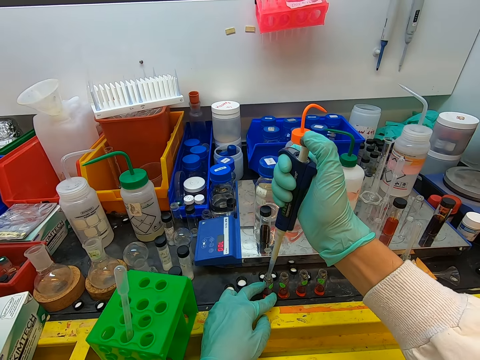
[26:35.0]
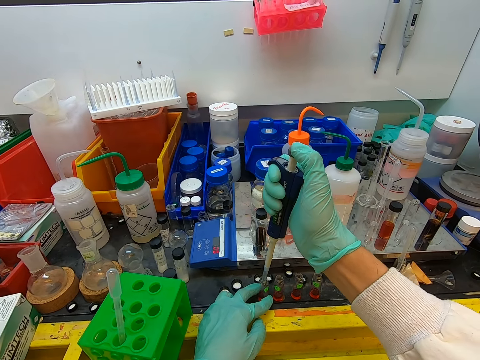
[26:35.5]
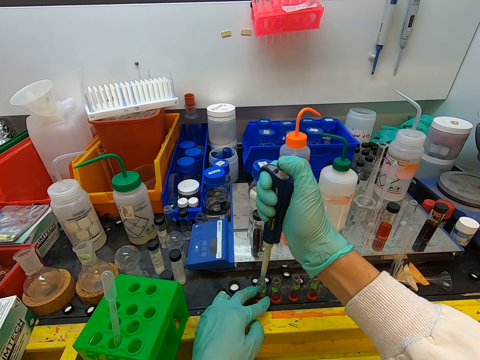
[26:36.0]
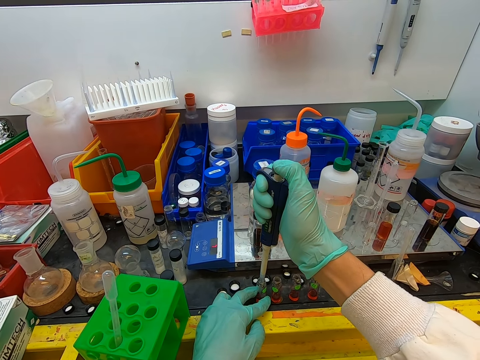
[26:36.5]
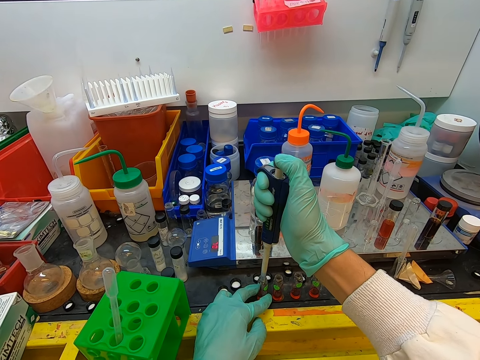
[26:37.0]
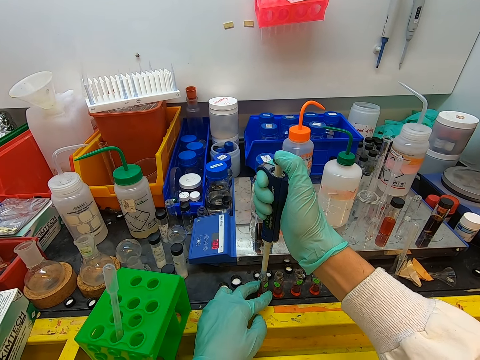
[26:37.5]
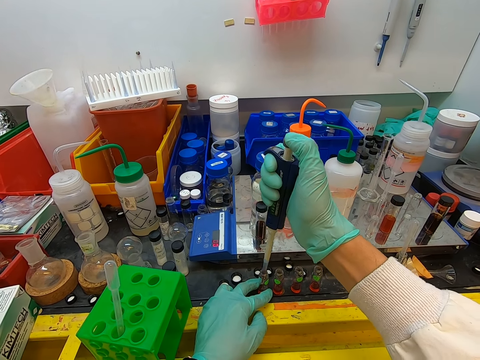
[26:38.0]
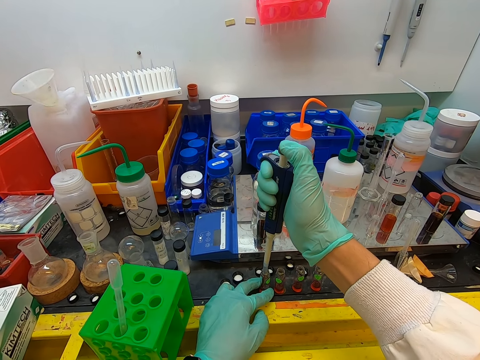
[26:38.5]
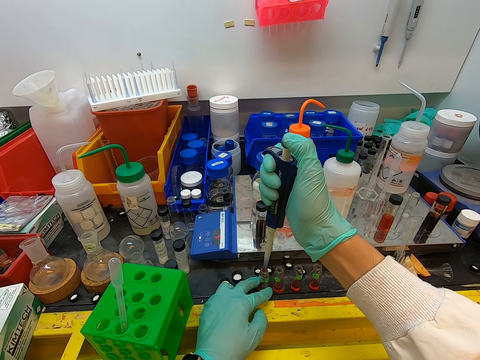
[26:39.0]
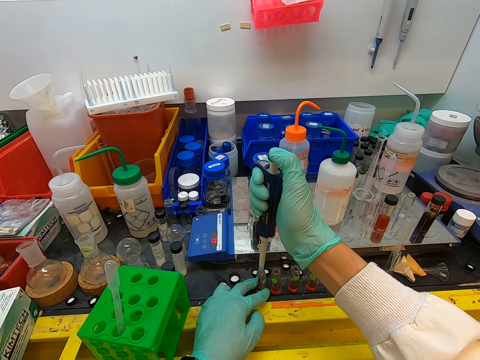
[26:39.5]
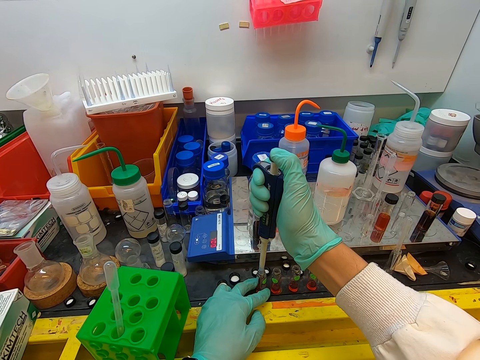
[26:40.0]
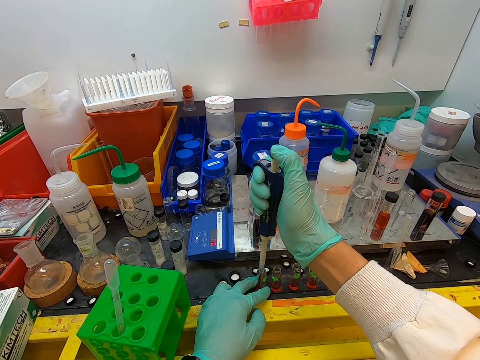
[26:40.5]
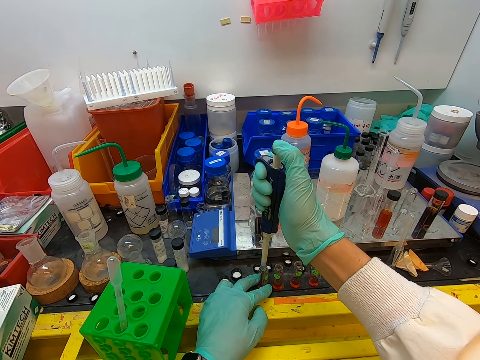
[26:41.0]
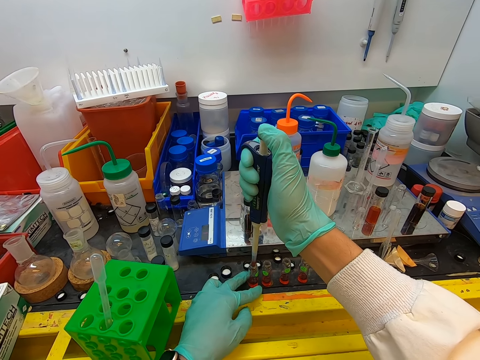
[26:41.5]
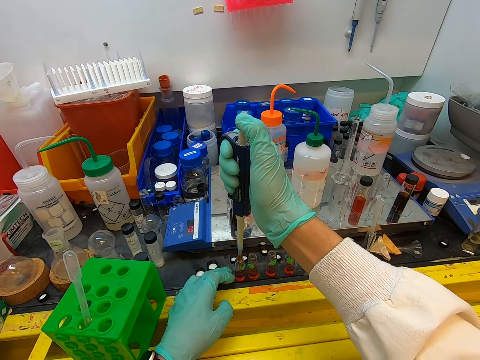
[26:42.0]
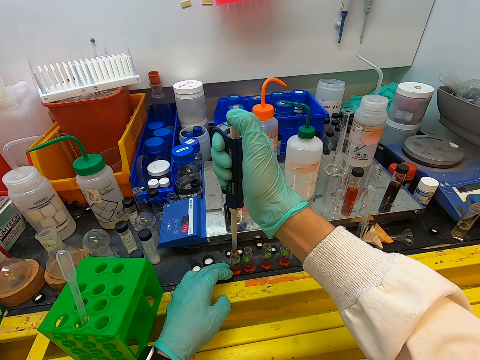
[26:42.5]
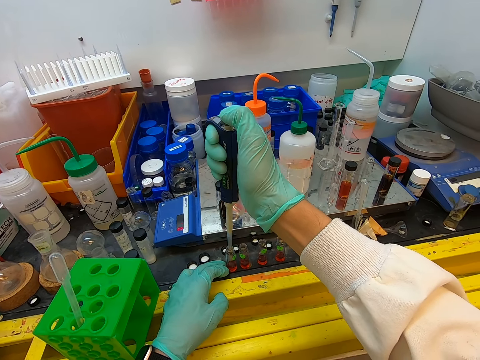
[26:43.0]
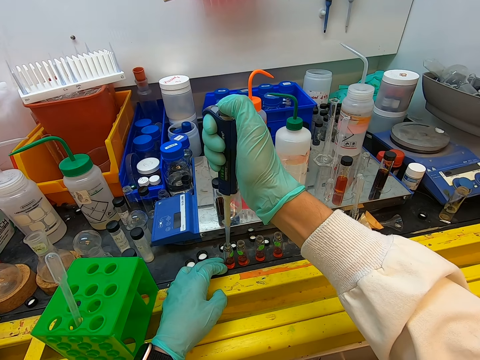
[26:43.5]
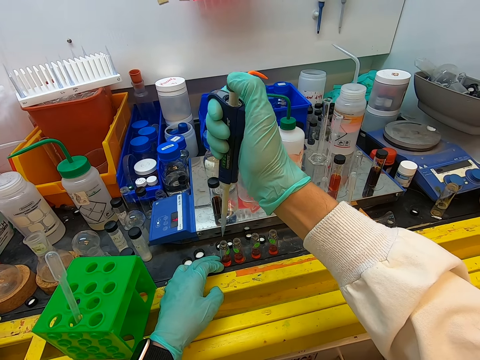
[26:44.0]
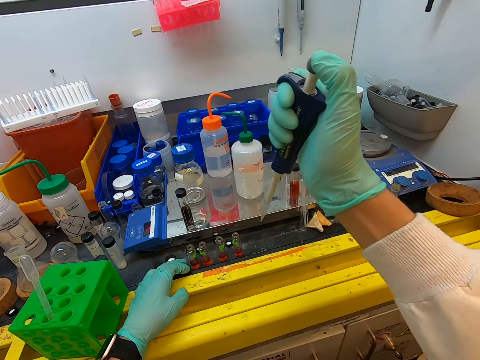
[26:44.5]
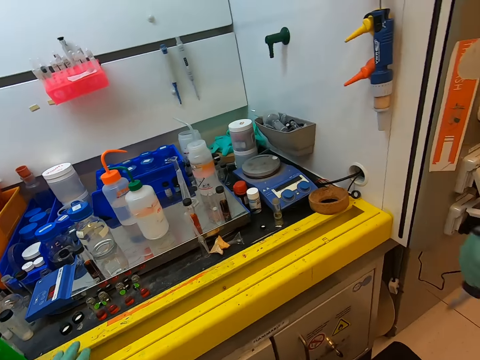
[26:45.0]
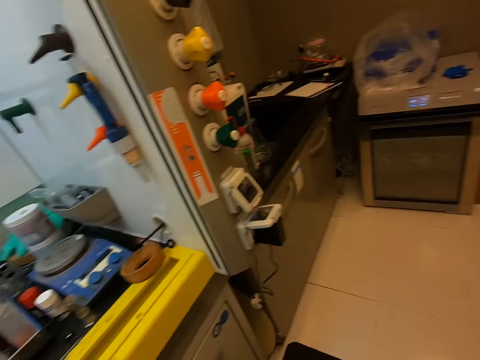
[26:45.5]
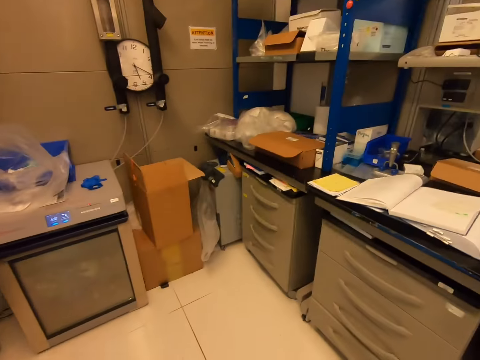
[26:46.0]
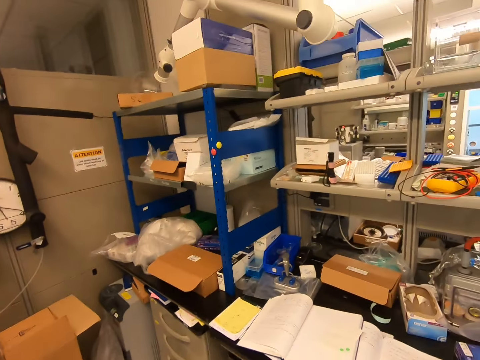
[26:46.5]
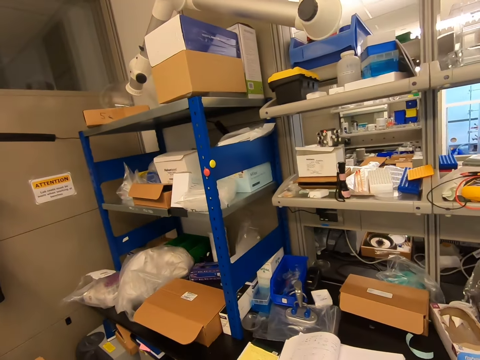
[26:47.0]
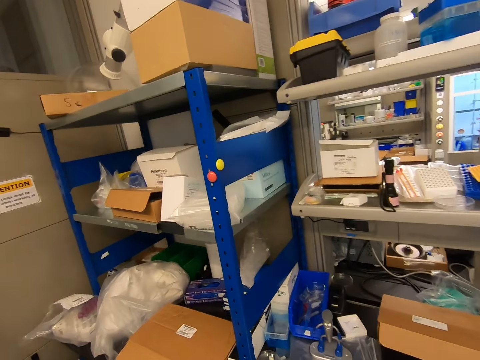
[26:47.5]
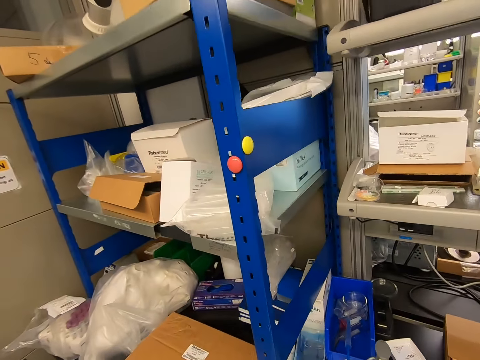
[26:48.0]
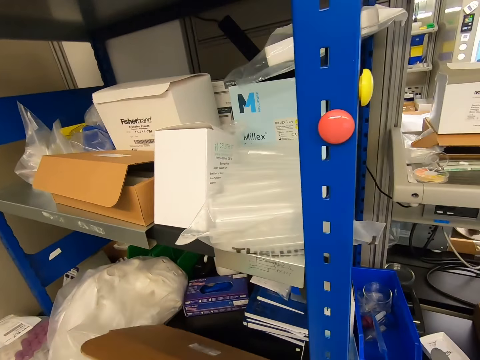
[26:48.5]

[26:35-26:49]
The camera wearer picks a liquid with a syringe inside a test tube. They look around the room. They move towards the drawers.

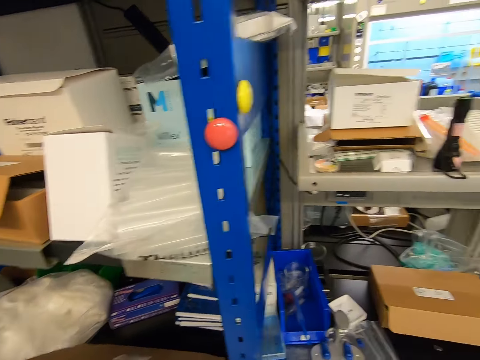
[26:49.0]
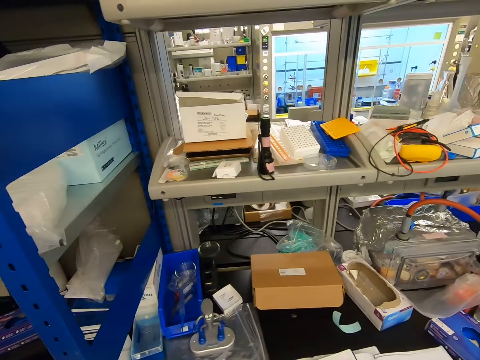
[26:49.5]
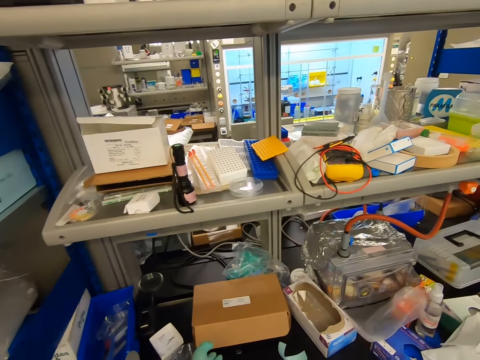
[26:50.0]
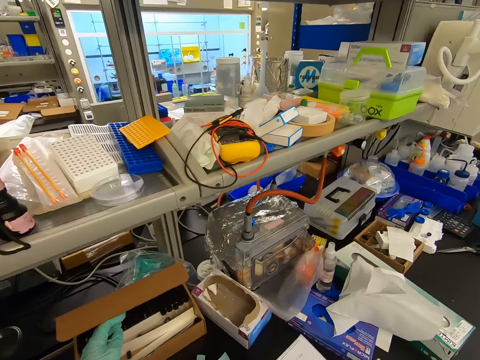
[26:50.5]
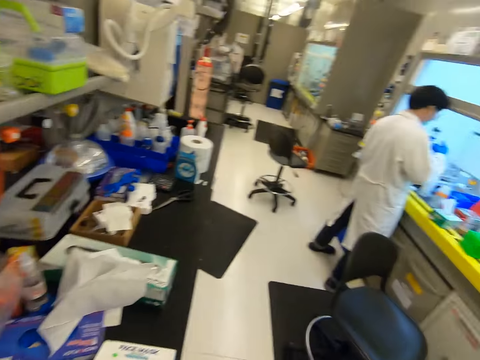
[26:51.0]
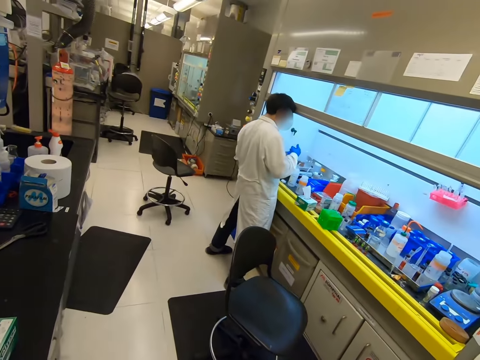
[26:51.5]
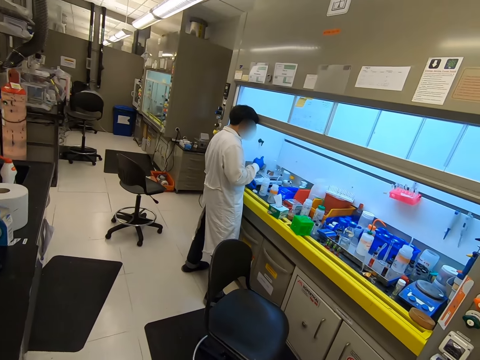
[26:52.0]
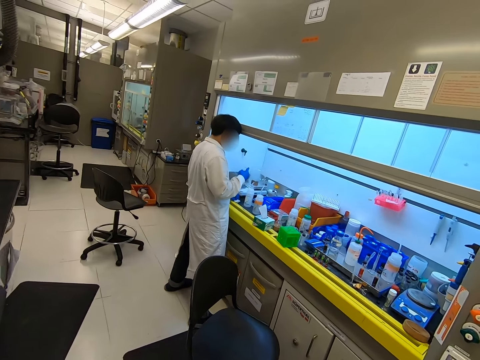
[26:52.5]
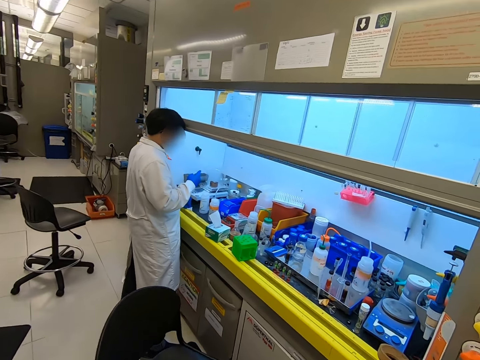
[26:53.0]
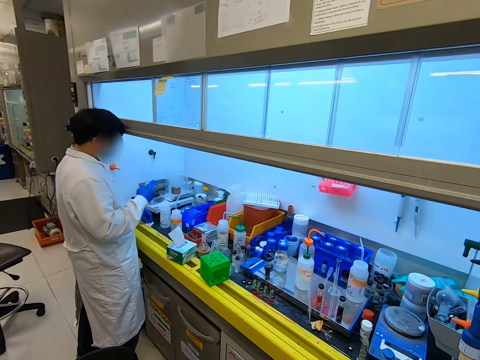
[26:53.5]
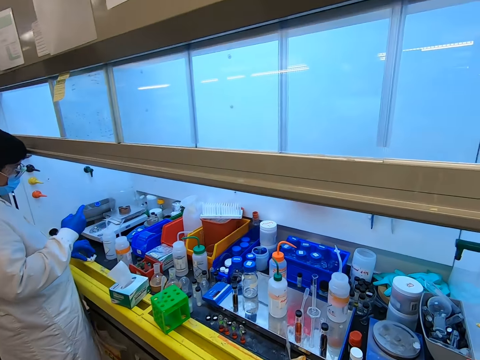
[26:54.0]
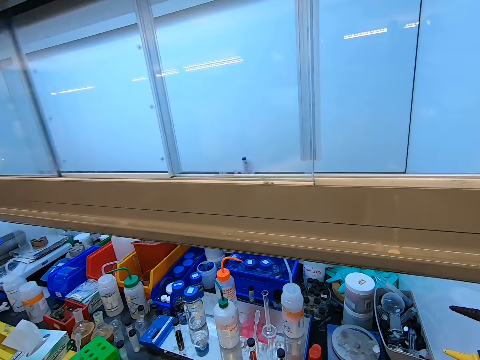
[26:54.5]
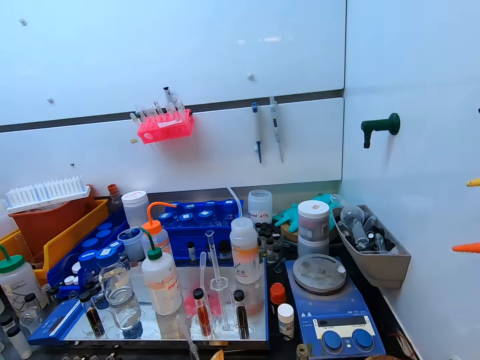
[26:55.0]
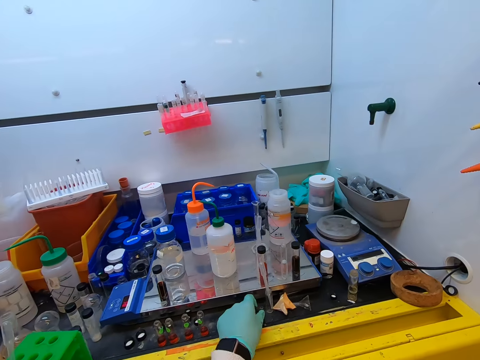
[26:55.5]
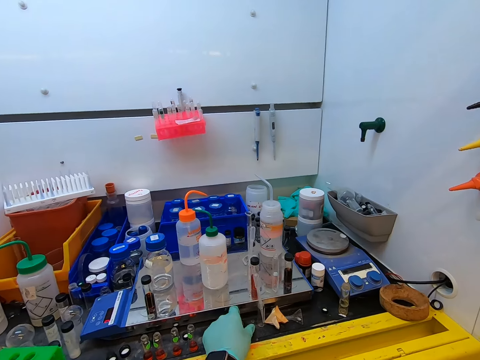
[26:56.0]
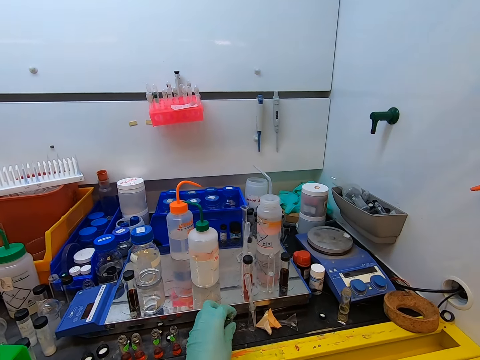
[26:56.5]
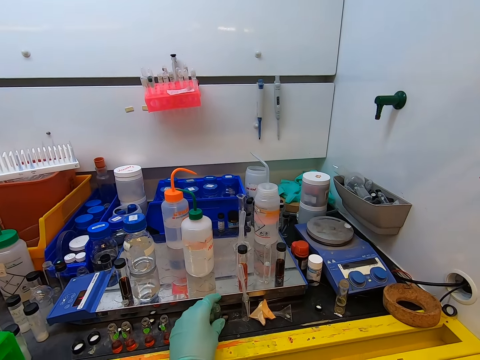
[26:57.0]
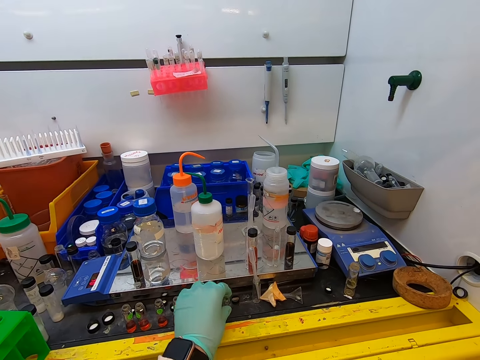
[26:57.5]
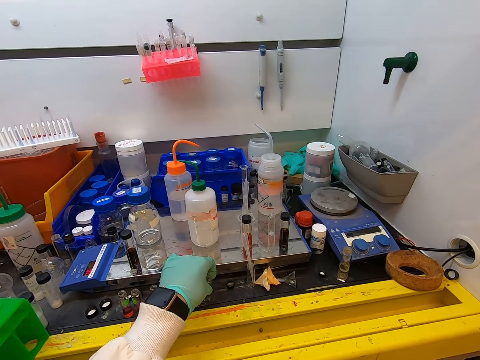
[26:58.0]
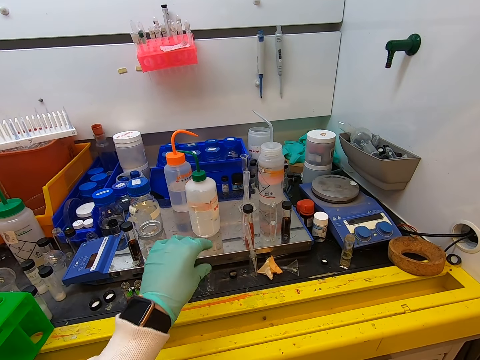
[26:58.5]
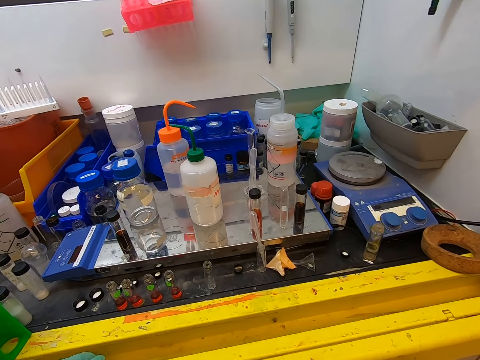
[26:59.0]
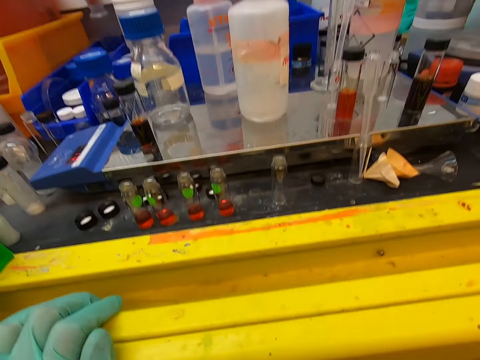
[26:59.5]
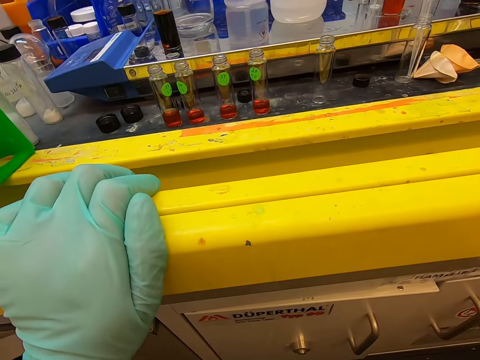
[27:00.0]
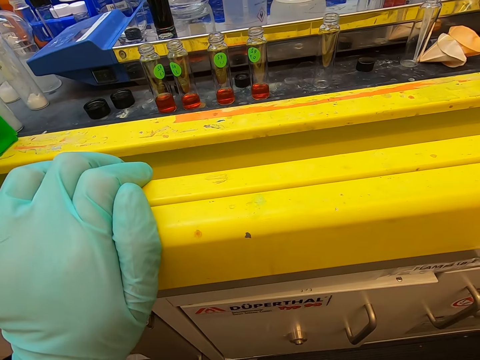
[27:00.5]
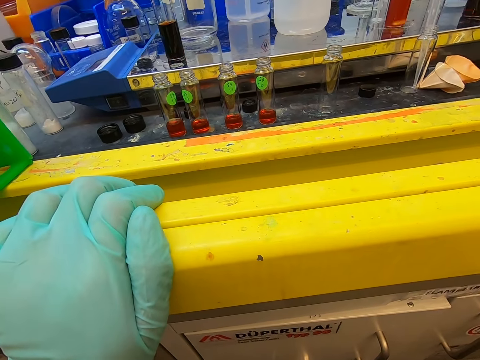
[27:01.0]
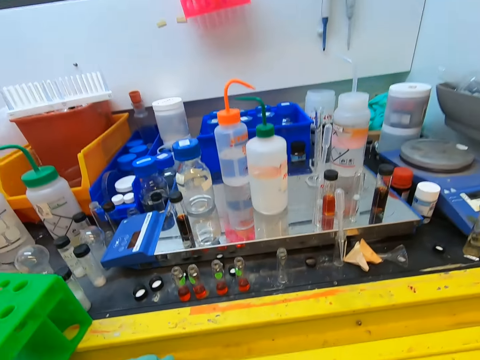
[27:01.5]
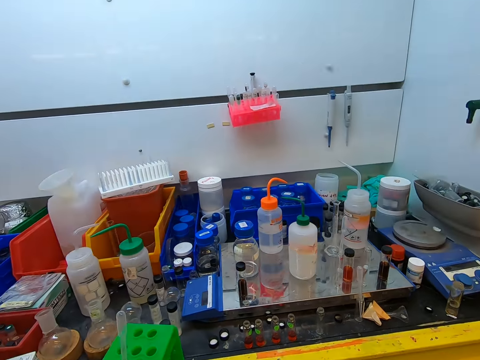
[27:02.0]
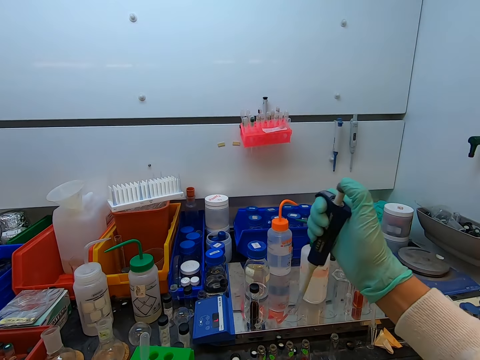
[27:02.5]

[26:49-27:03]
The camera wearer stares at the laboratory equipment. They move around the laboratory. They put a test tube on a surface. They touch the test tube.
